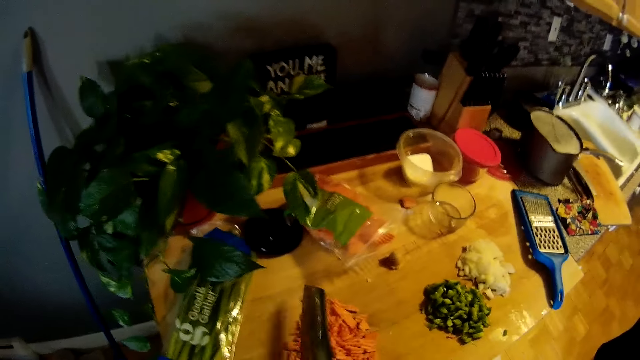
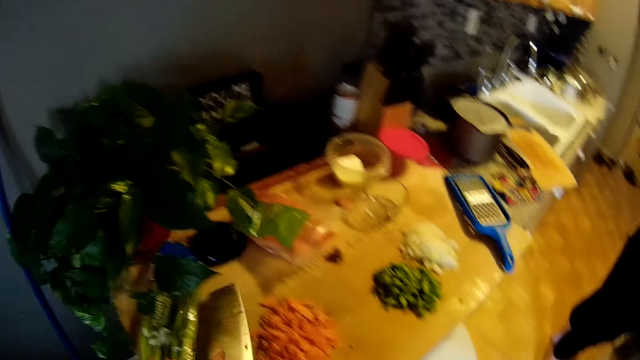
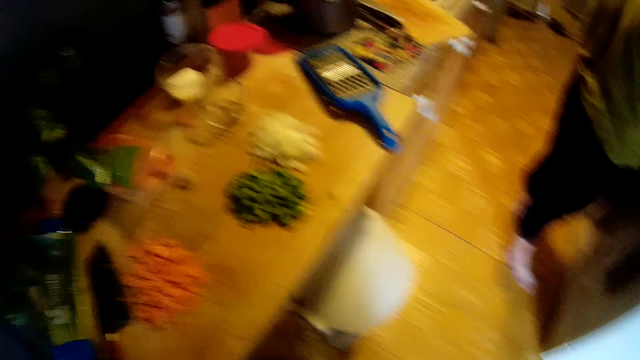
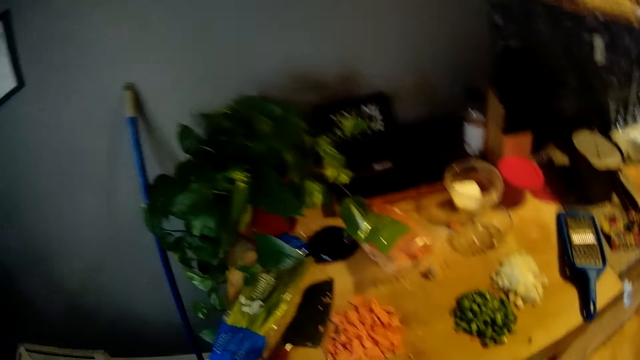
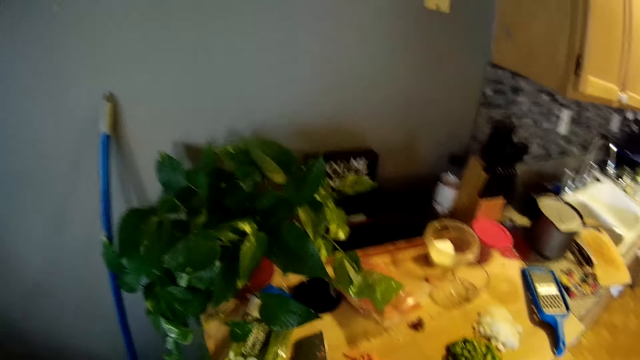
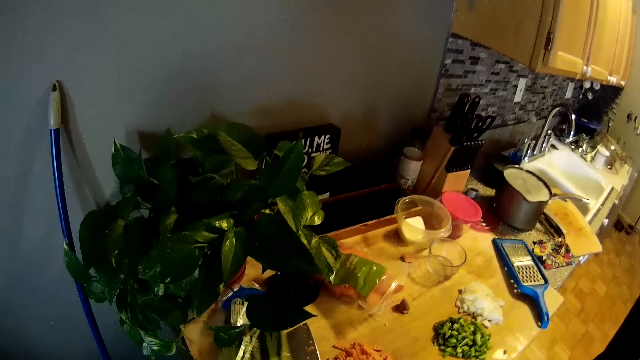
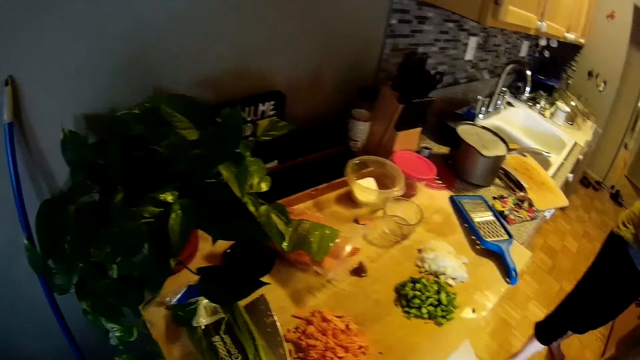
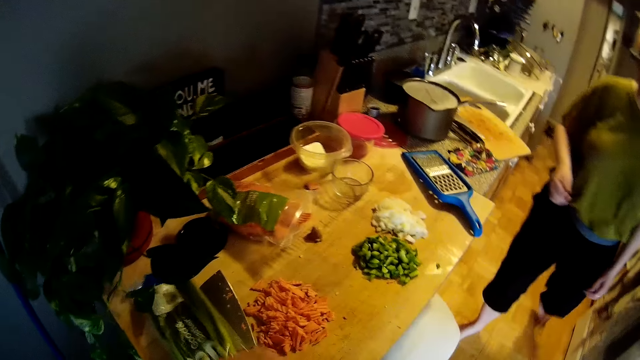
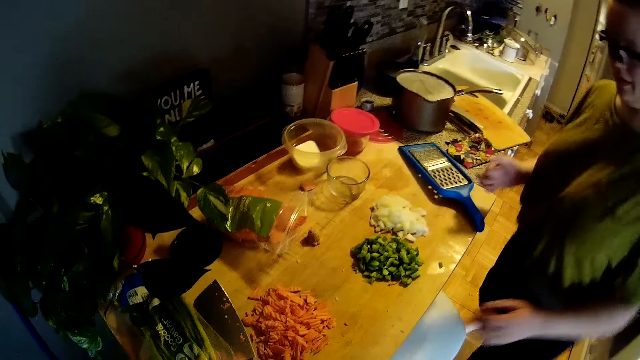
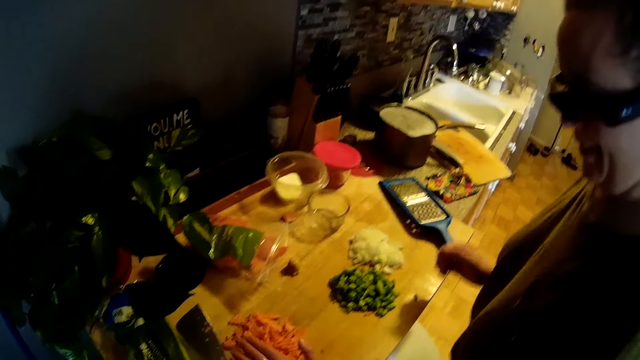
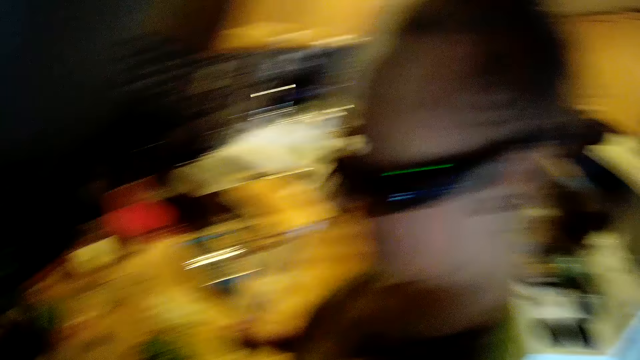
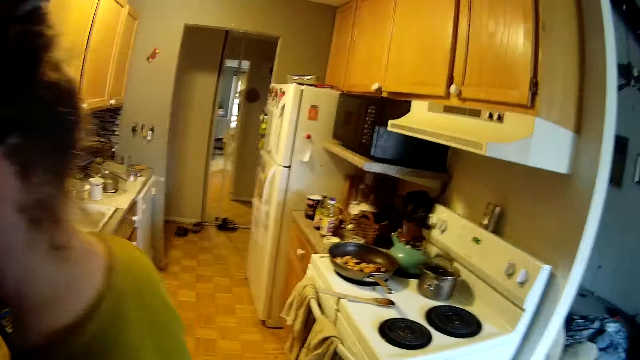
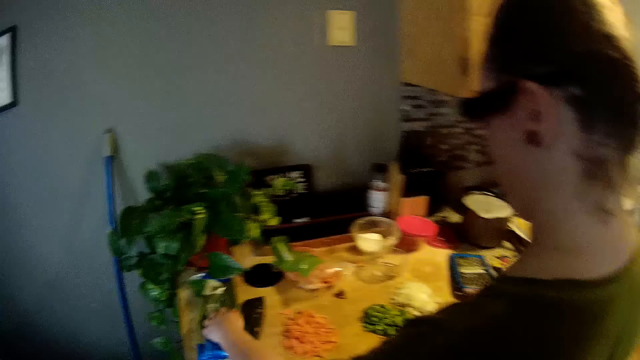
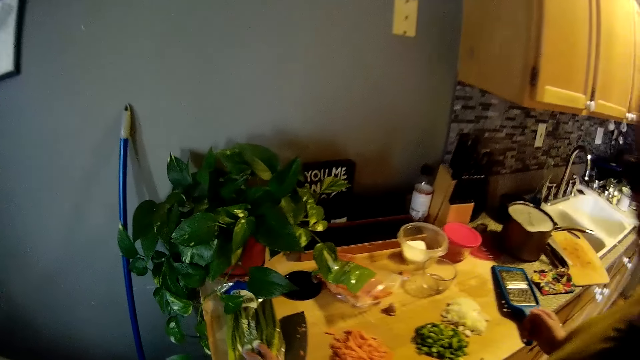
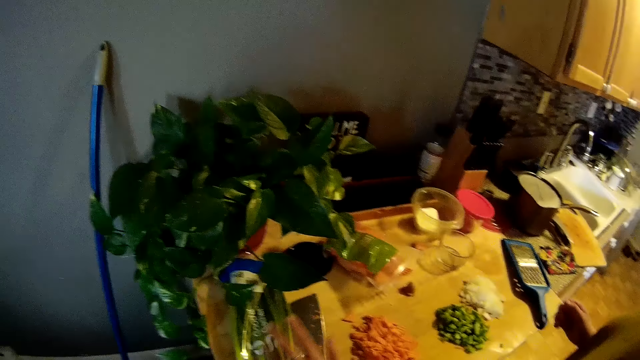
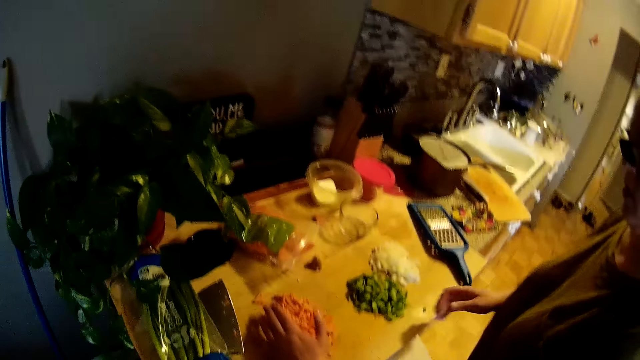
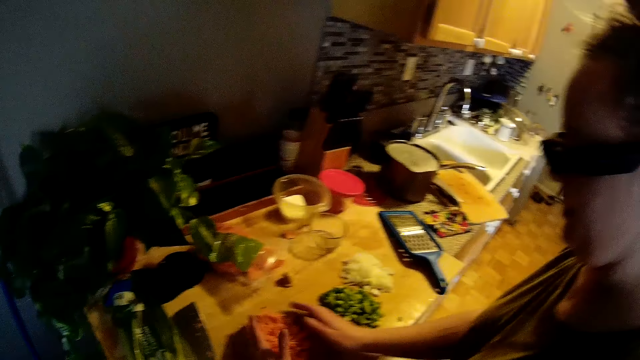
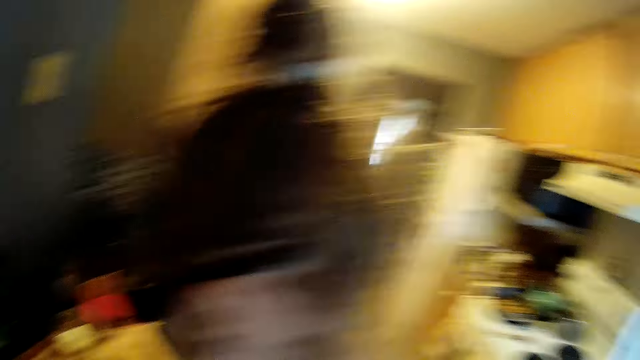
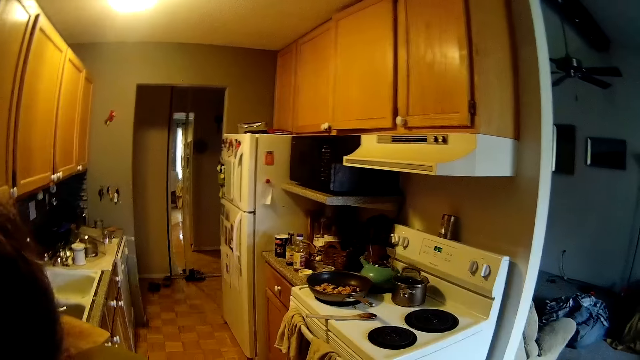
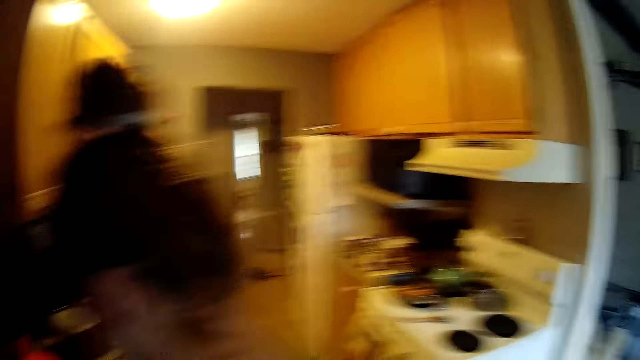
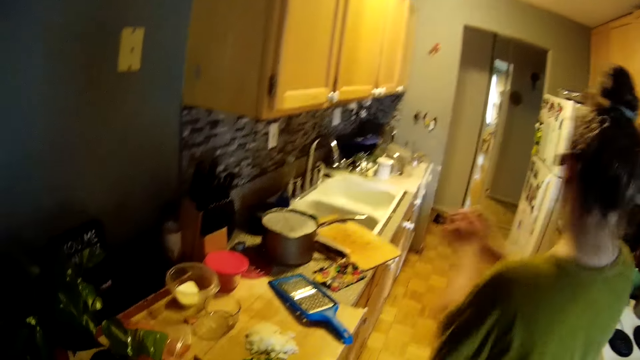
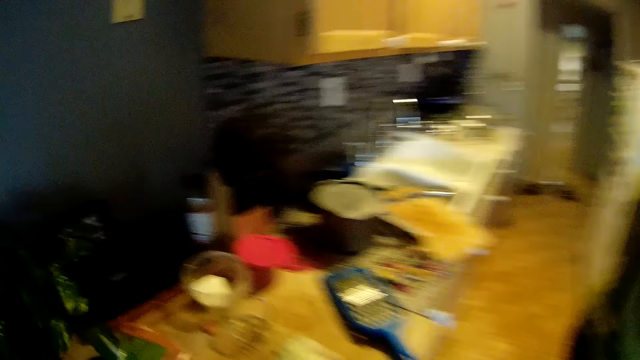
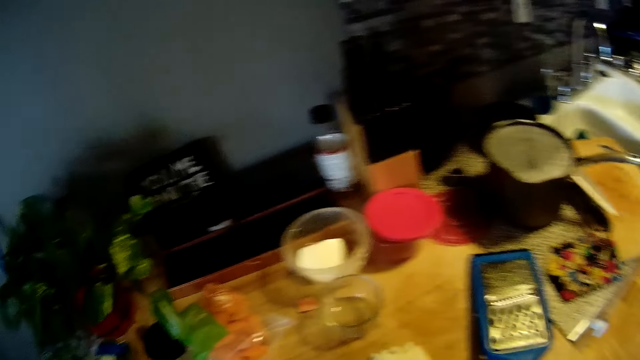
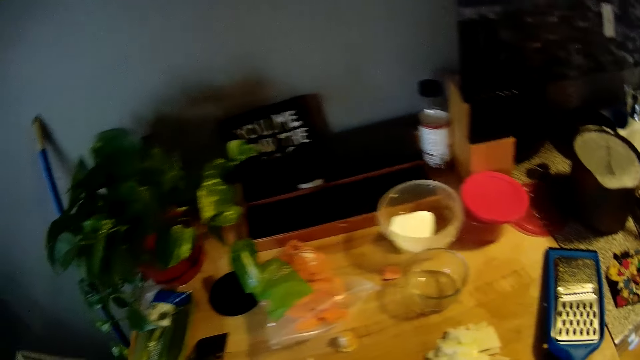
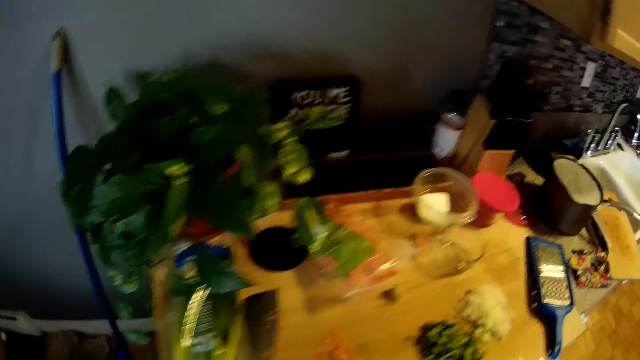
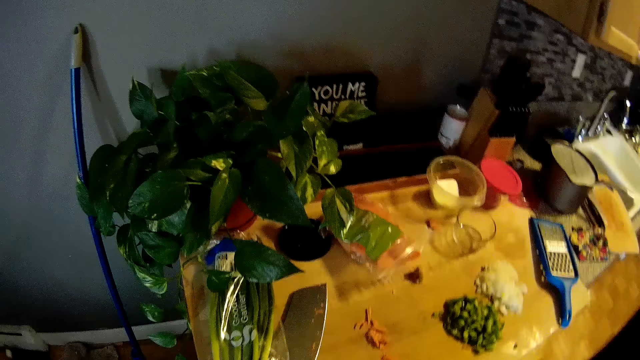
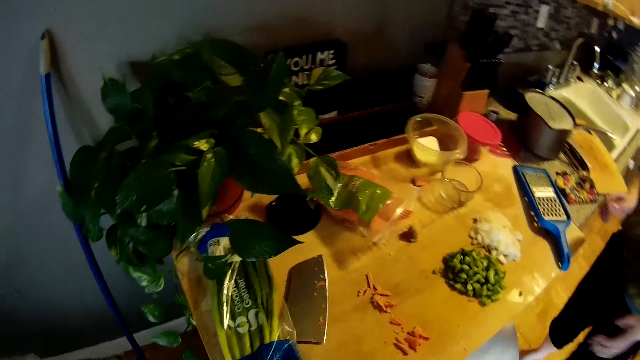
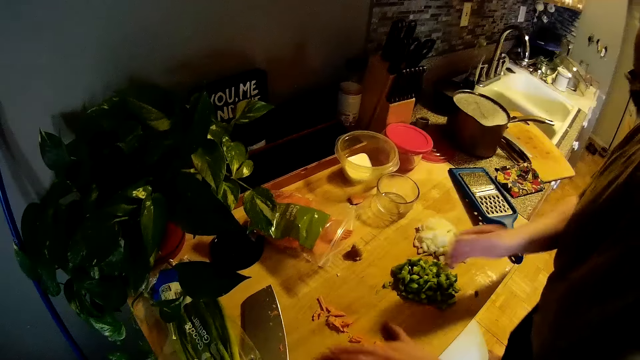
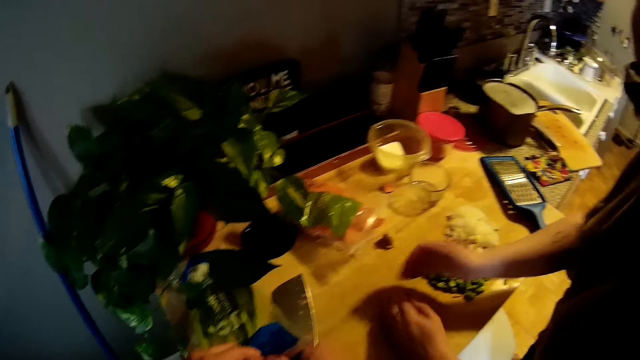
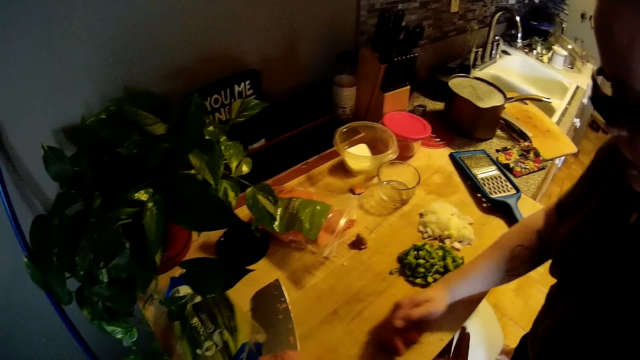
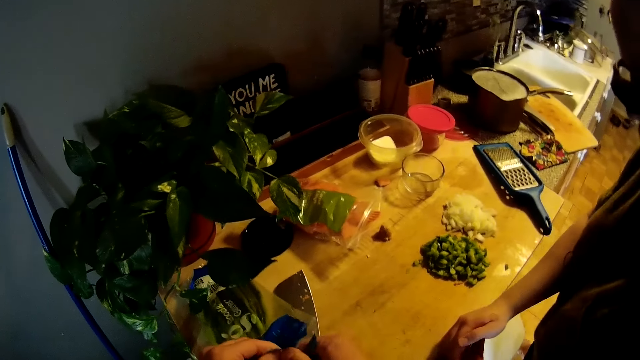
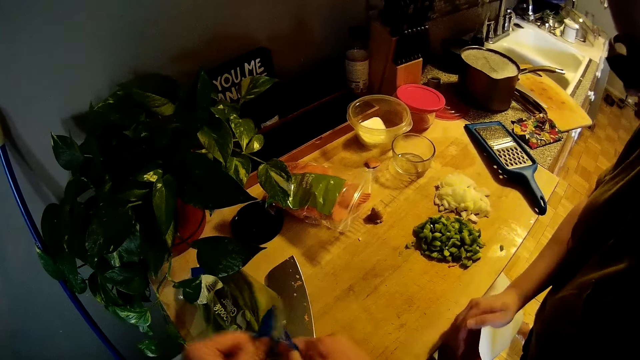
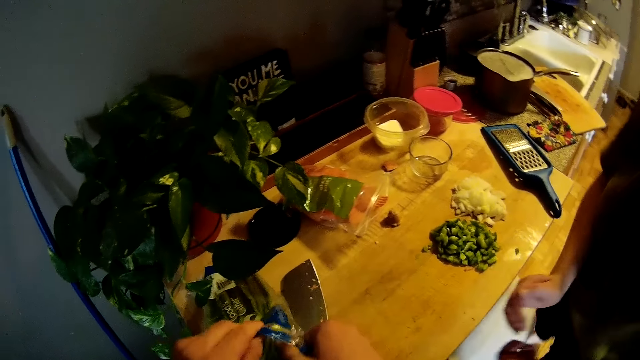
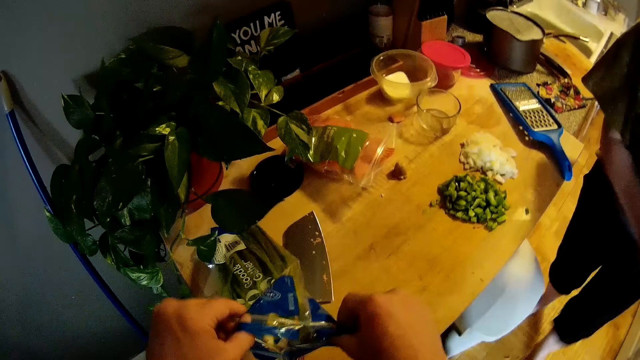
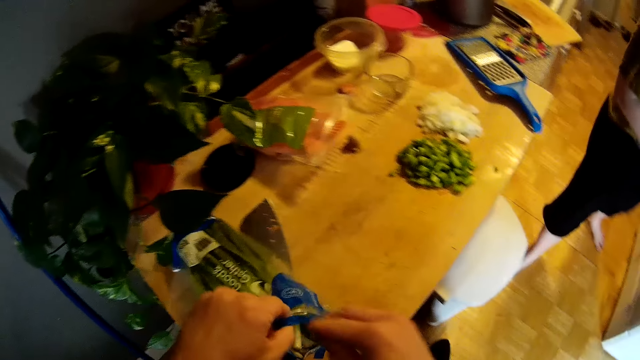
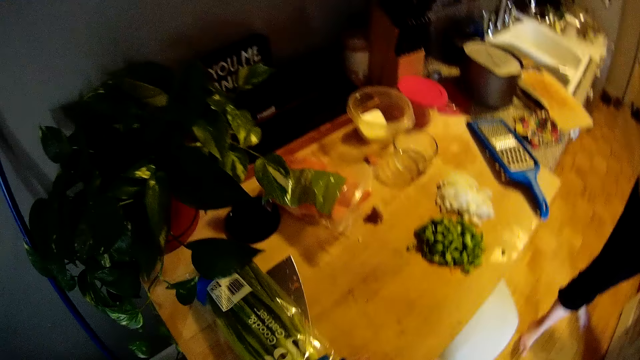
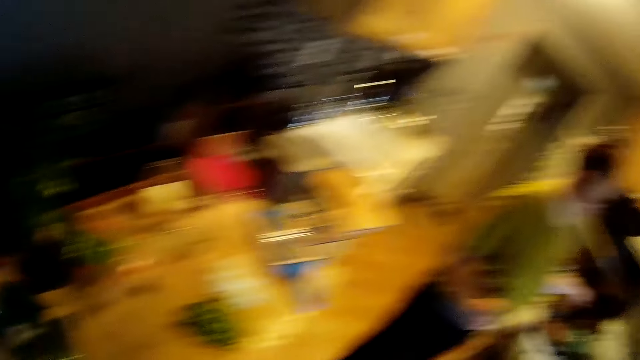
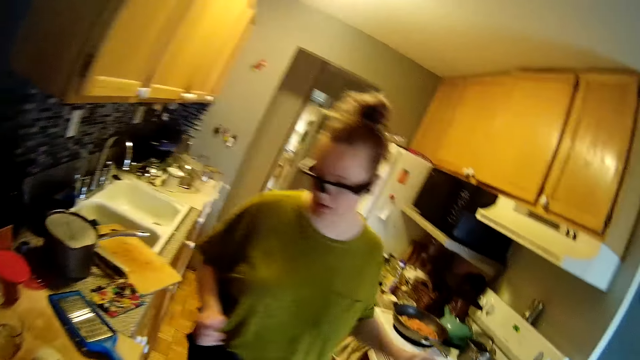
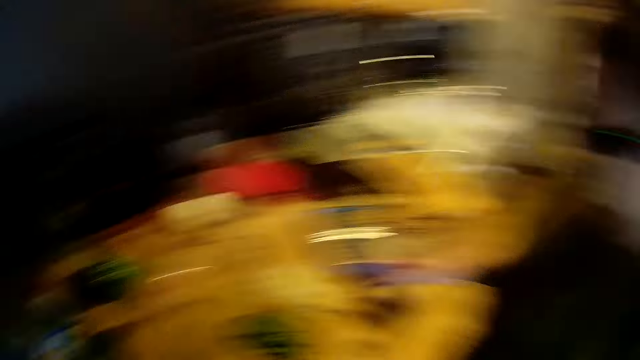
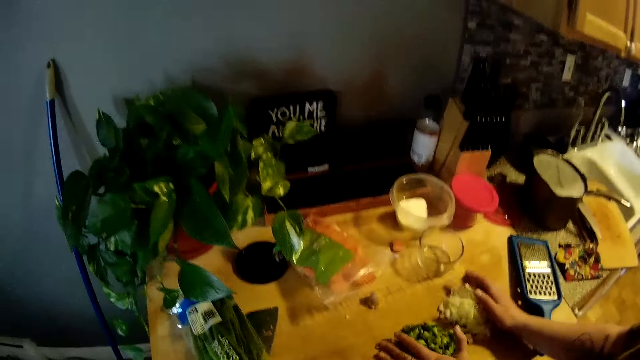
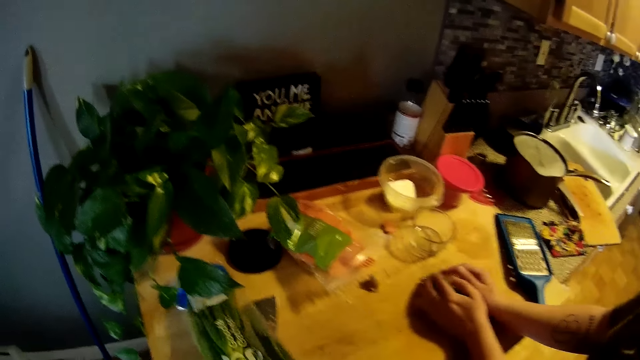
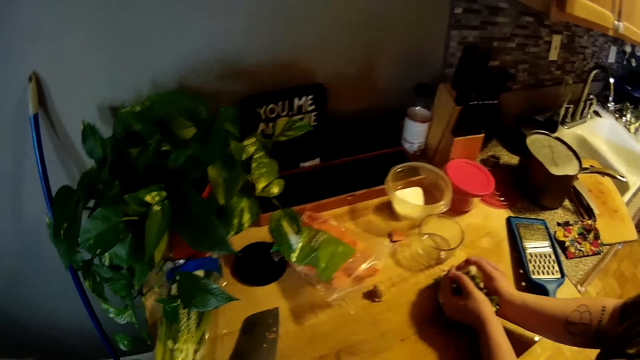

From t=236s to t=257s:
The camera wearer drops the cleaver knife on the kitchen slab with his right hand. He picks up a pack of green onions on the kitchen slab with his right hand. He pulls the packet of green onions. The woman touches the diced carrot chips on the kitchen slab with her left hand. The camera wearer looks around. The woman touches the pack of green onions on the kitchen slab with her left hand. She moves the diced carrot chips on the kitchen slab with her hands into the frying pan. She does it again. The camera wearer opens the pack of green onions with both hands. He dips his right hand into the pack of green onions. He removes the green onions from the packet. He looks around. The woman moves diced green bell pepper on the kitchen slab with her hands into the frying pan. She moves diced onions on the kitchen slab with her hands into the frying pan. The camera wearer picks up a bunch of green onions from the pack of green onions with his right hand. He pushes the green onions aside.
